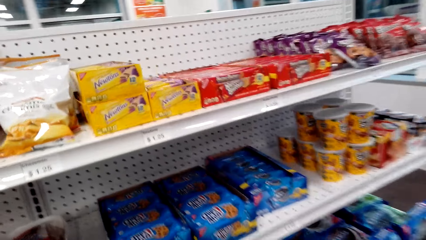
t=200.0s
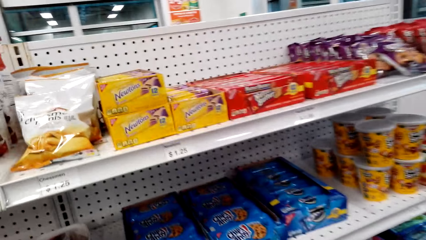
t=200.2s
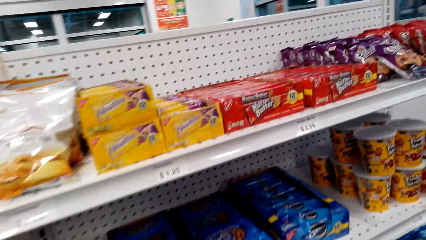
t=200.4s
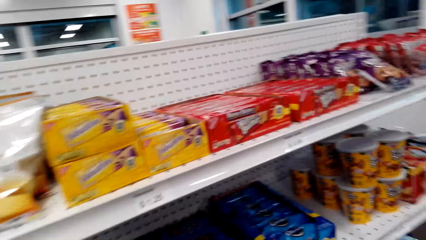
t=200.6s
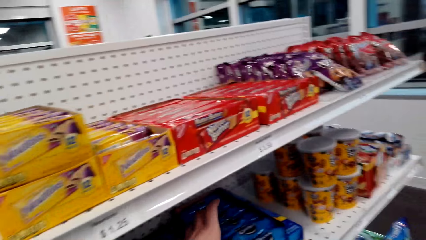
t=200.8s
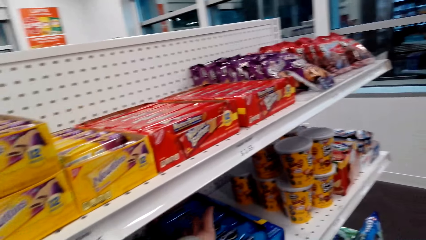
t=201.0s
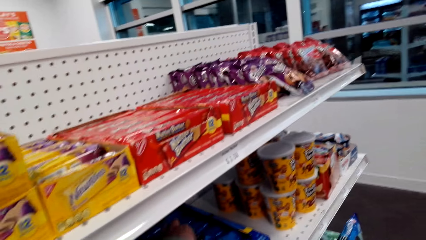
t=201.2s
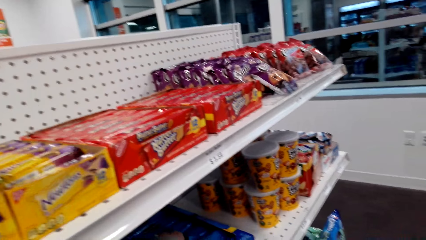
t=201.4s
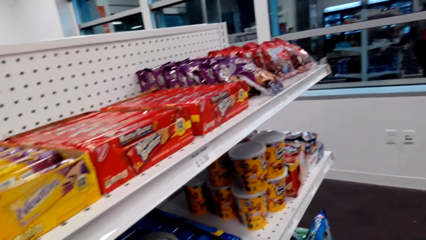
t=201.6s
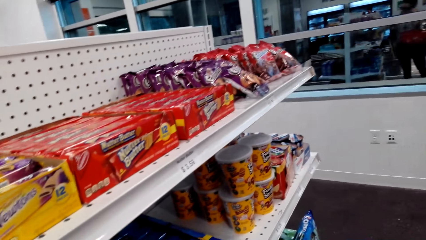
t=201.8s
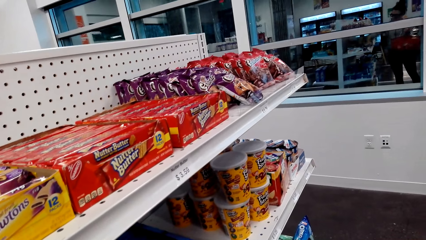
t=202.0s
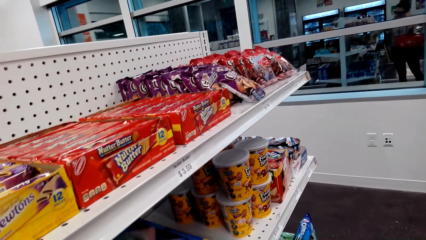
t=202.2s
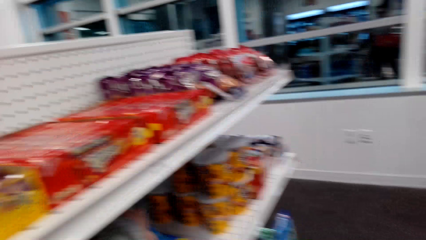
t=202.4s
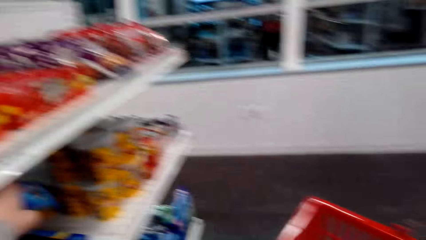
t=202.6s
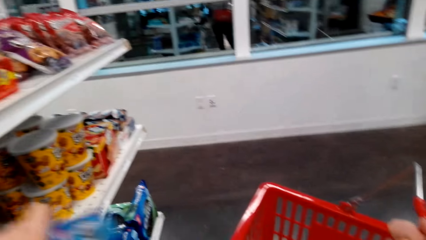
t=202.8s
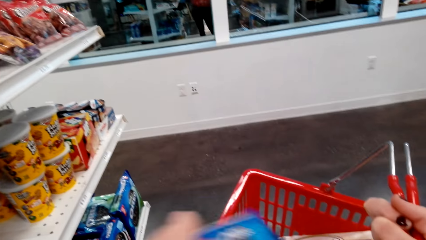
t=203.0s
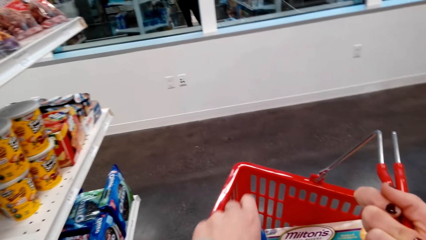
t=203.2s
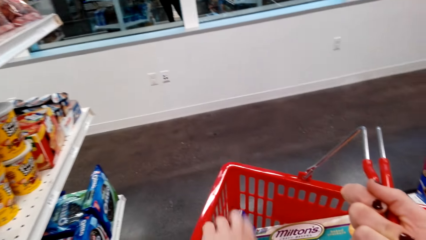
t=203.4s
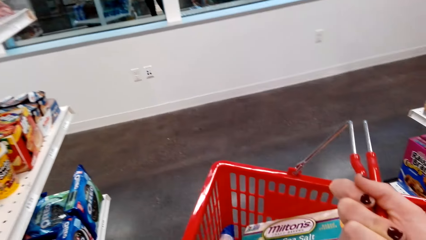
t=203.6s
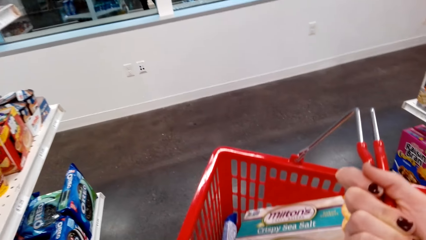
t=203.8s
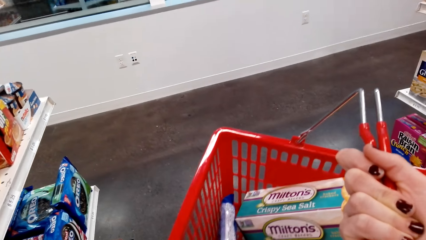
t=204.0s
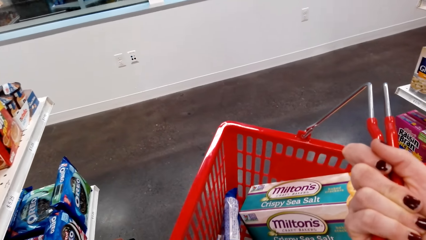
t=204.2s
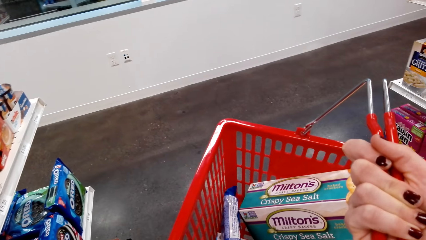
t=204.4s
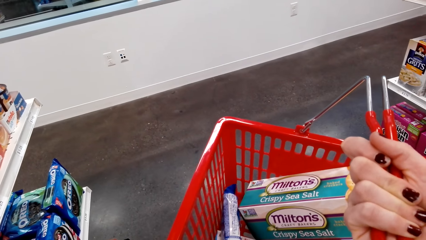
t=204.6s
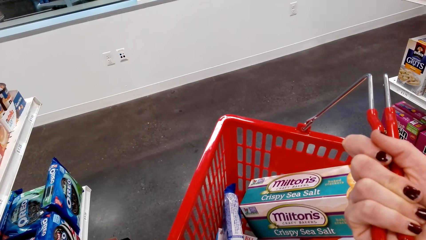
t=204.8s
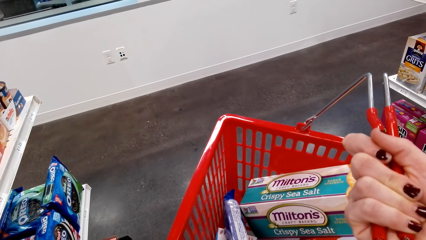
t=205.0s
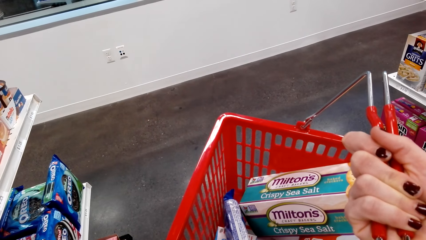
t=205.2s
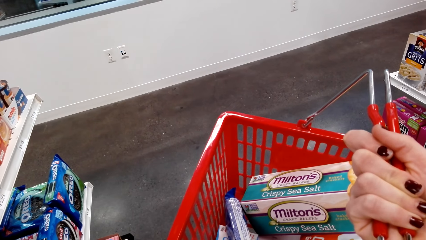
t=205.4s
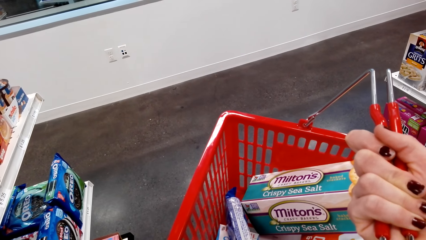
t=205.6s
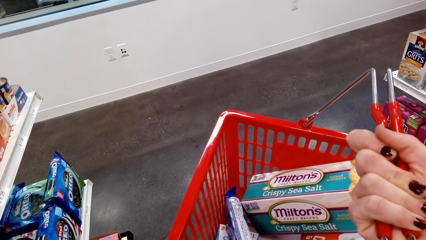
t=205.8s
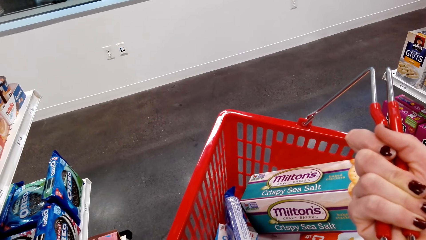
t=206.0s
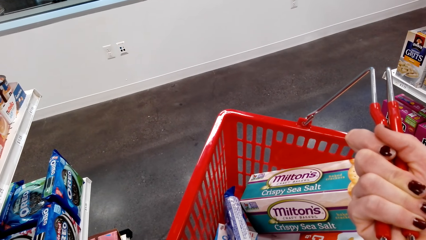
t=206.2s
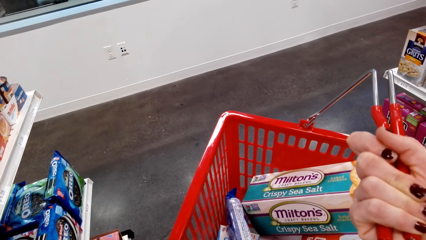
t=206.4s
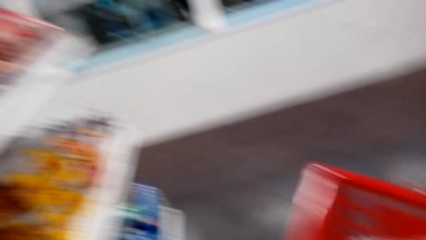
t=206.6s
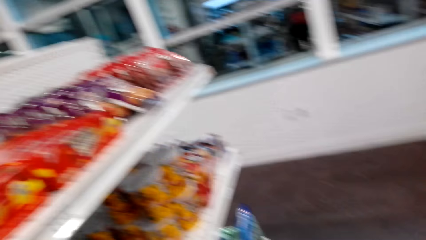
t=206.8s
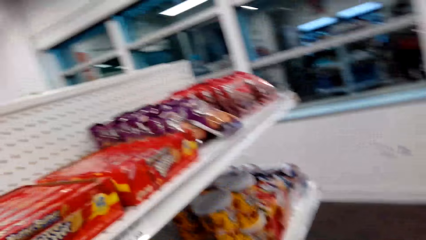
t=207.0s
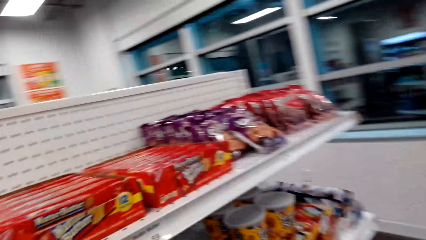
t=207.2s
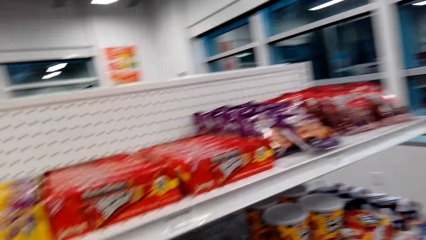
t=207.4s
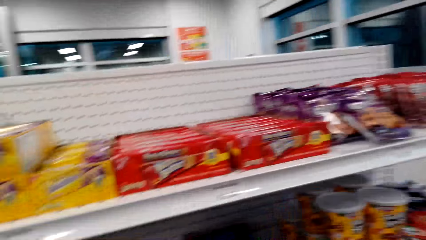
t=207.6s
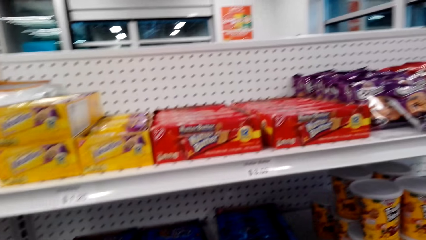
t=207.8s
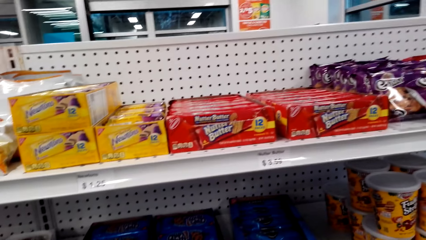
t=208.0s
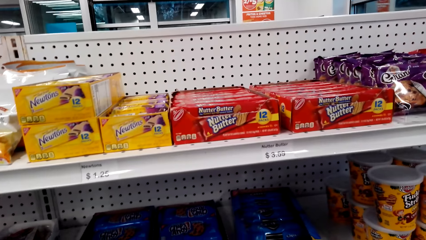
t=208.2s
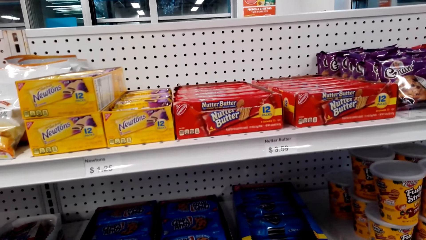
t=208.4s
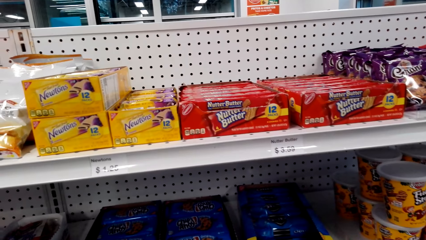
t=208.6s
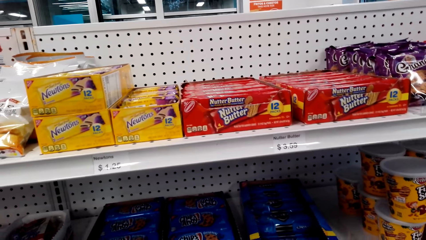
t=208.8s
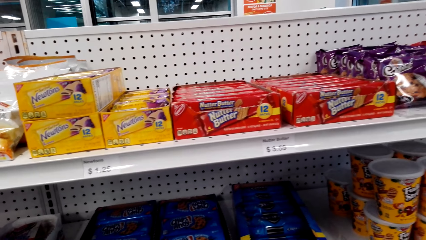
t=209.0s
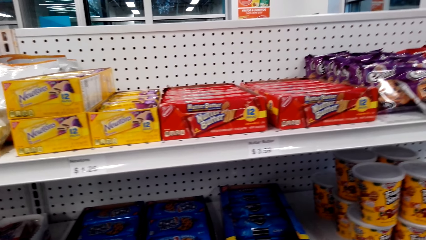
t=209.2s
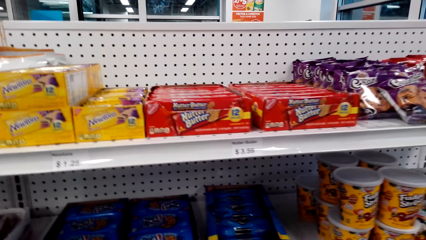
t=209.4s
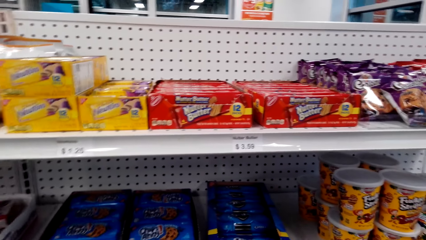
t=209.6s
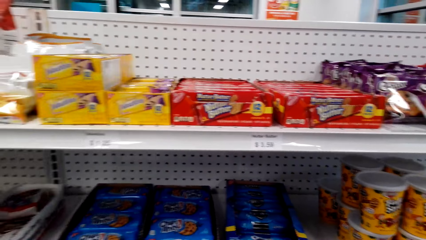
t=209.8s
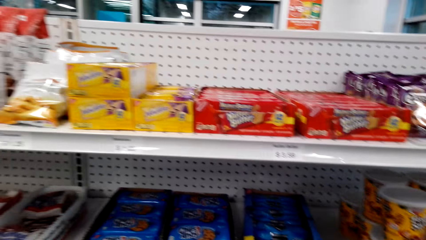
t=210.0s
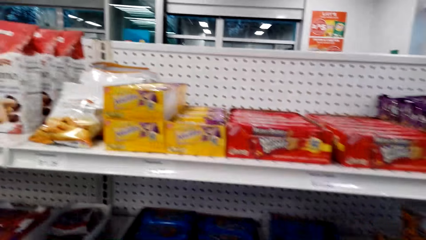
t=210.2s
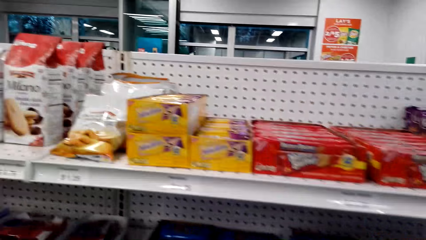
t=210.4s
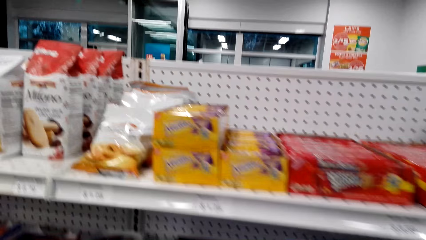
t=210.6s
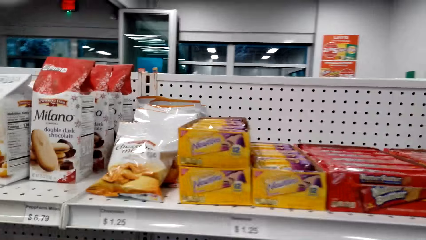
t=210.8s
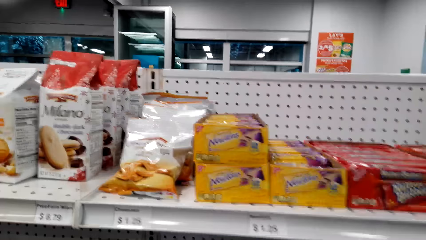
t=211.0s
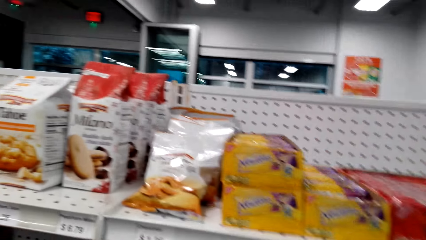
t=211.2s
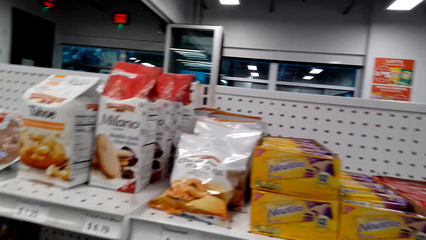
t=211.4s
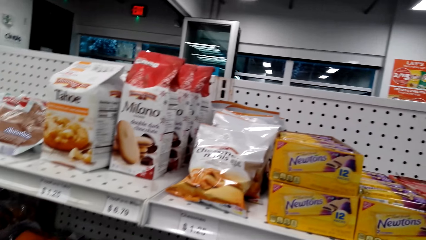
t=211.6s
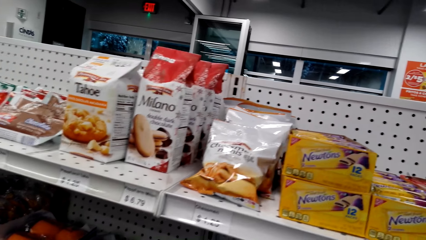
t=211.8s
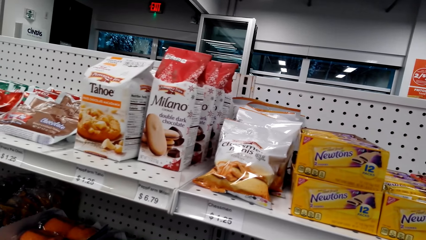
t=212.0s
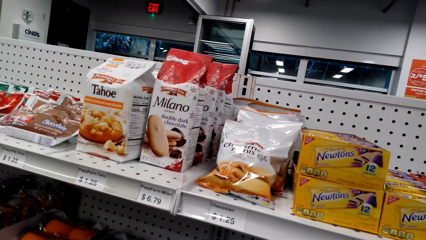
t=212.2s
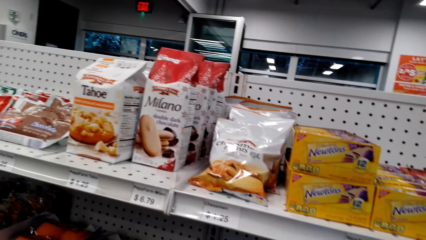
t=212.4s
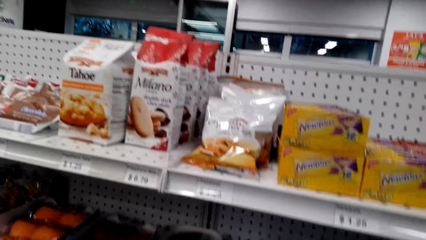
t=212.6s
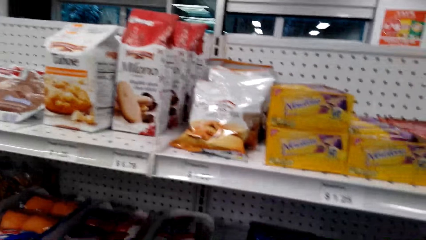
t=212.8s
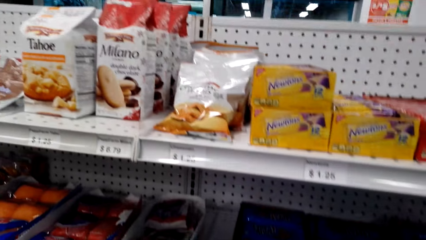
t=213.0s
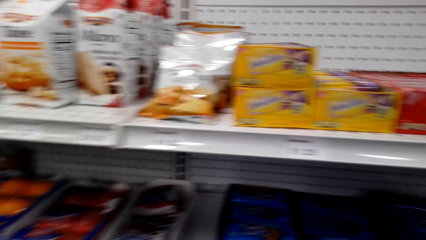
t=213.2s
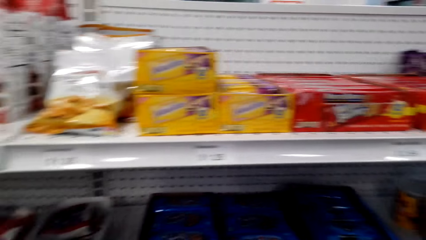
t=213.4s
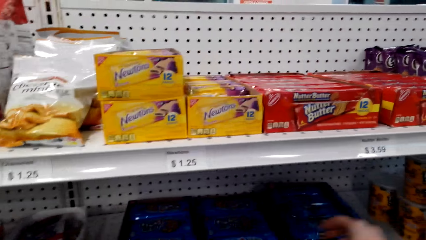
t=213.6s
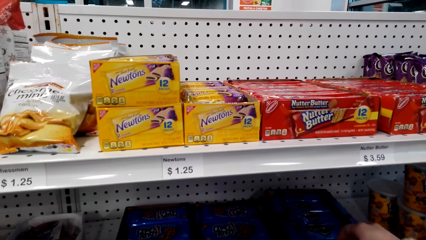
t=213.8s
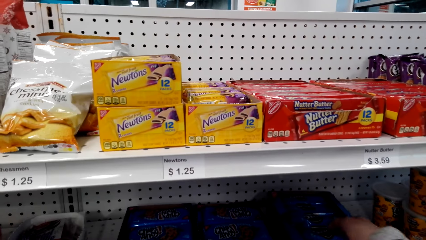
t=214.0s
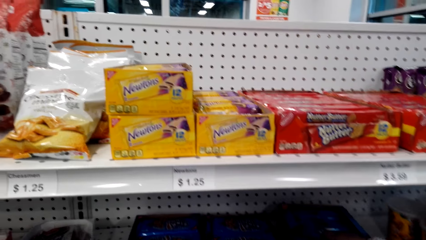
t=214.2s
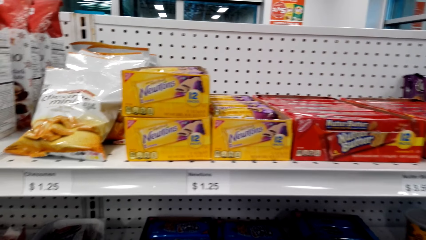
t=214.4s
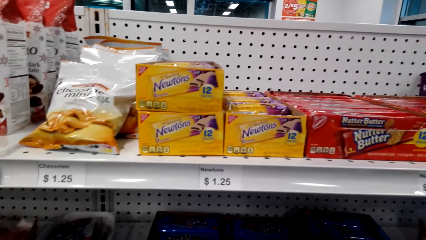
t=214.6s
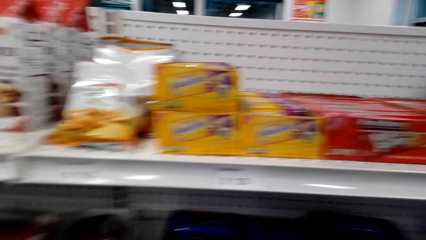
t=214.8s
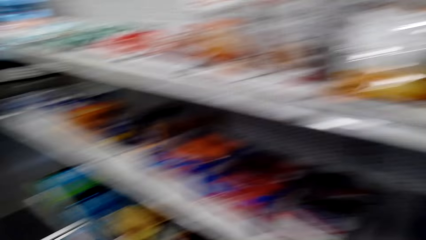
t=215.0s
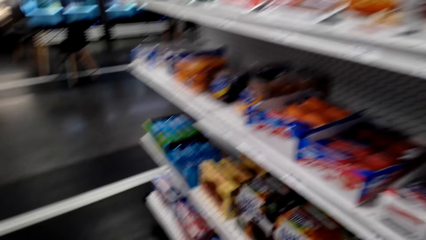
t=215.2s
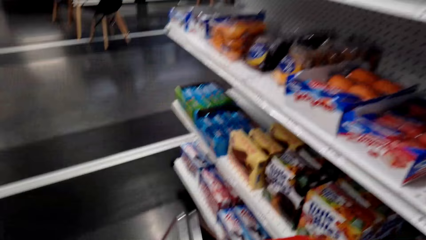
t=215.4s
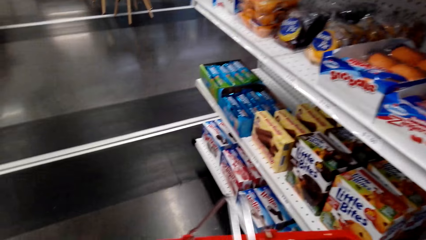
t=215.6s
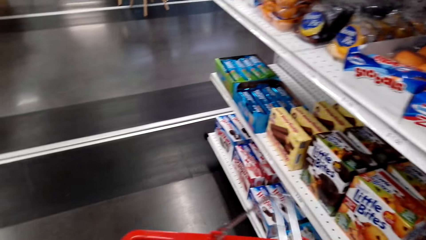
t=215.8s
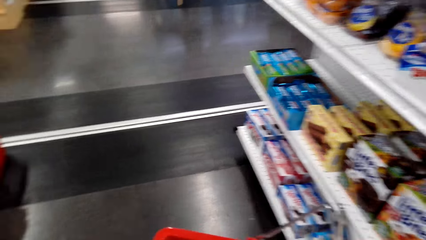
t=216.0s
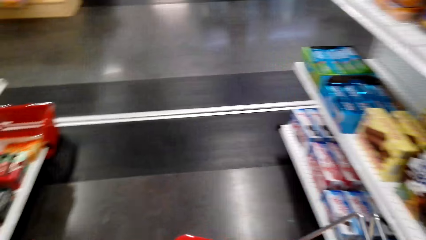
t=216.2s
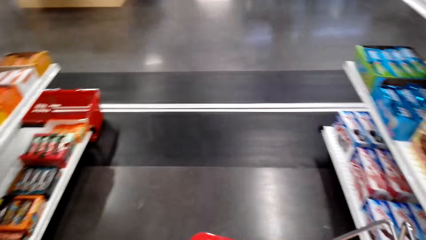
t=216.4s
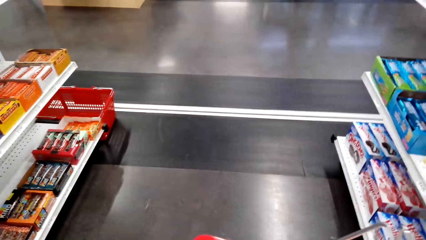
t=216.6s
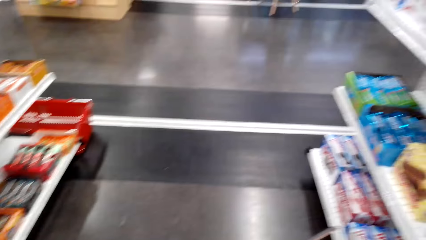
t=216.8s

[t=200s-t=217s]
The woman picks a packet of something from the shelf. The camera wearer picks something. The woman puts the packet of something inside the shopping basket. The woman observes the products on the shelf and picks a packet of something from the shelf.
